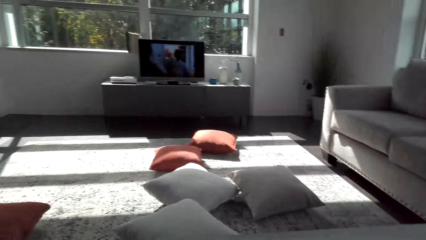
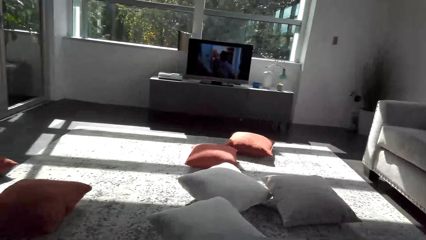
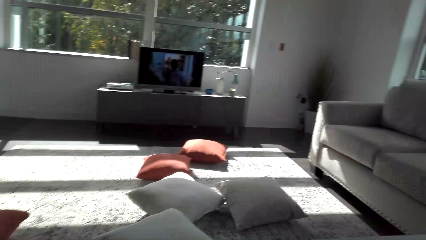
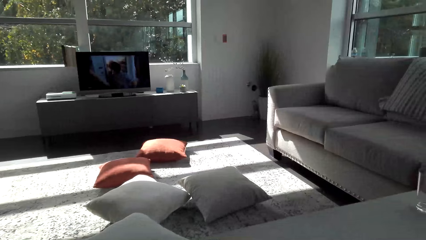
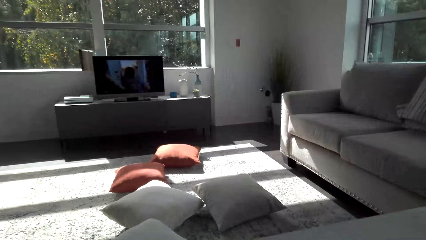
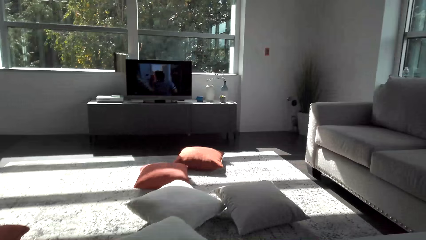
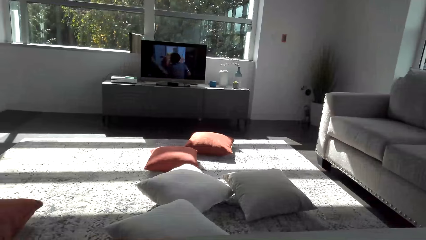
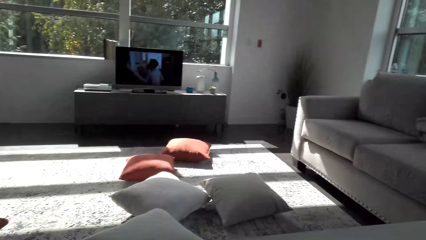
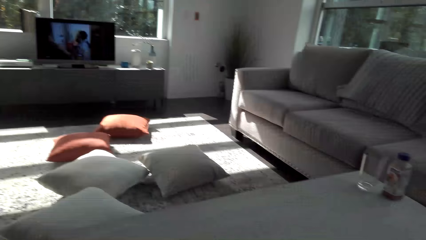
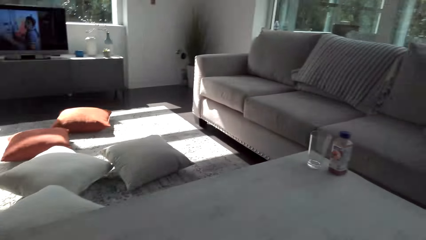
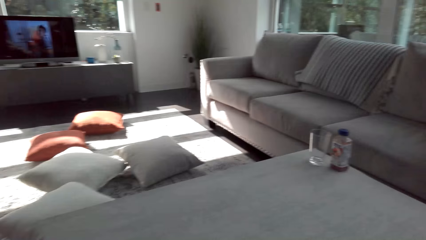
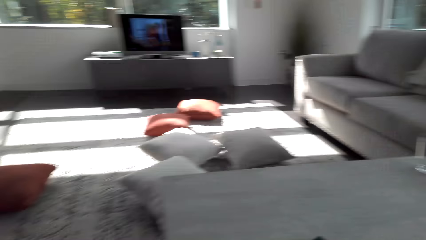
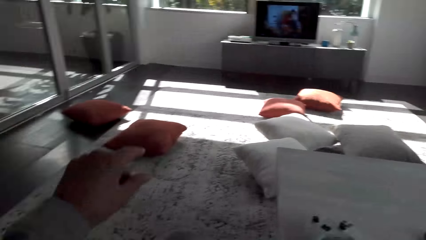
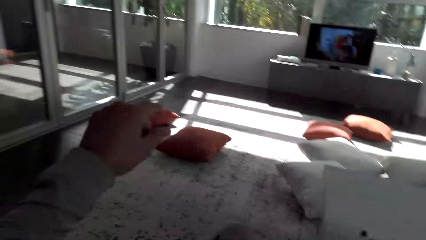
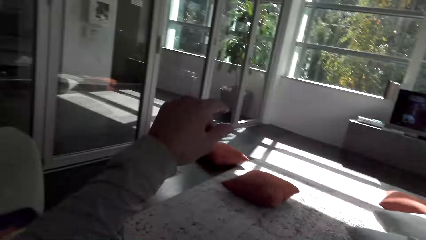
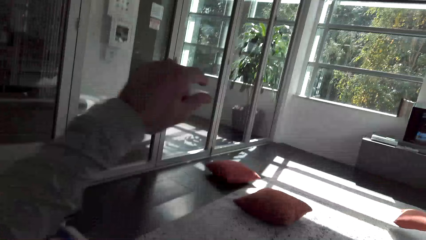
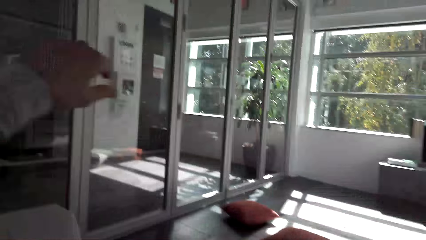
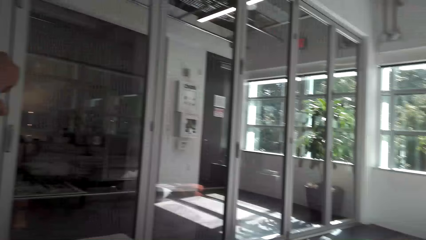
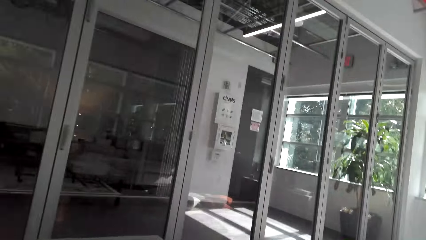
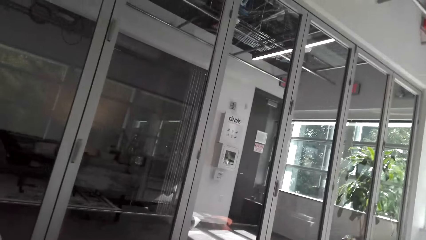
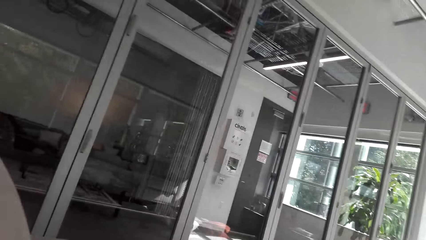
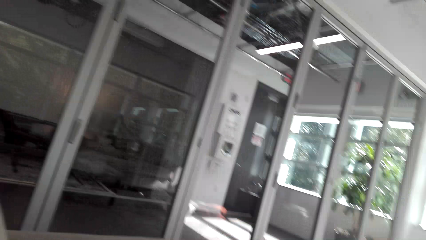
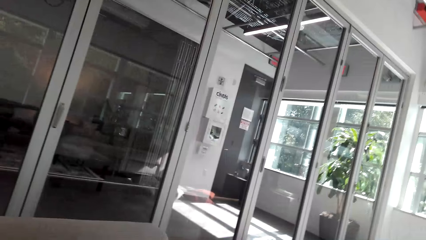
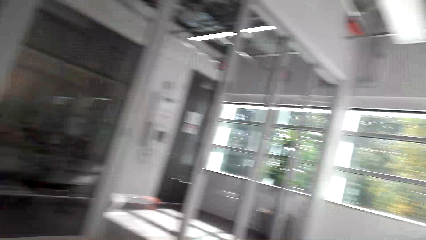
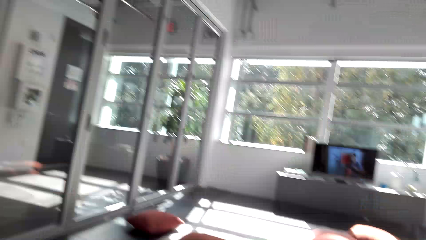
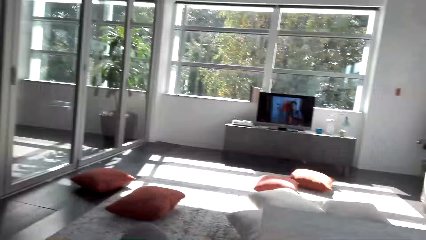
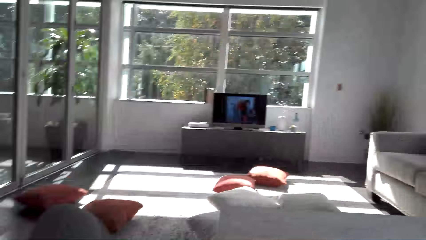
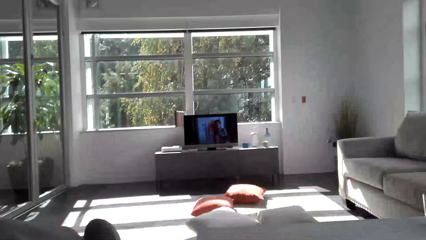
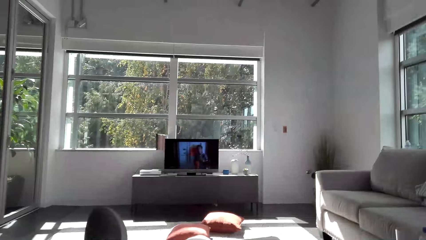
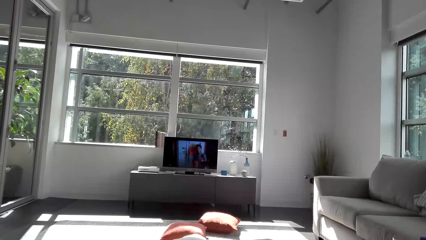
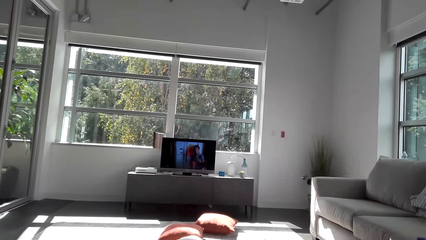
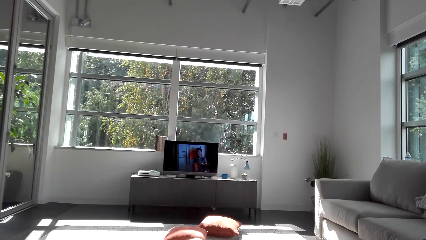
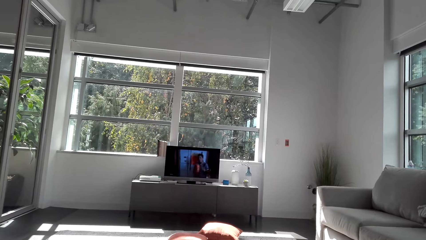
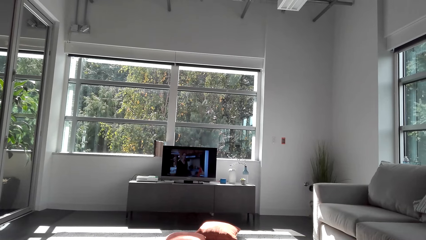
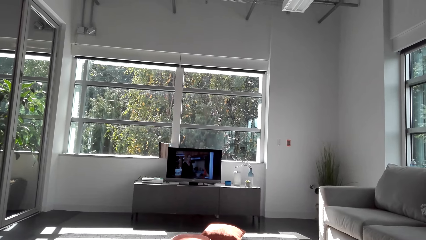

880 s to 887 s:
The camera wearer looks around the house. They watch television.

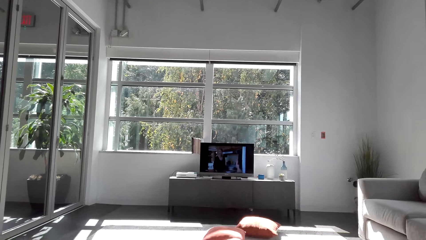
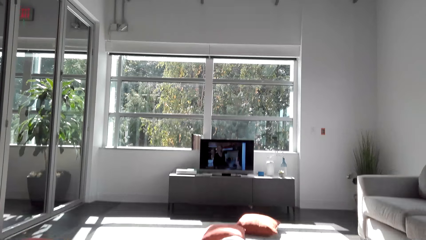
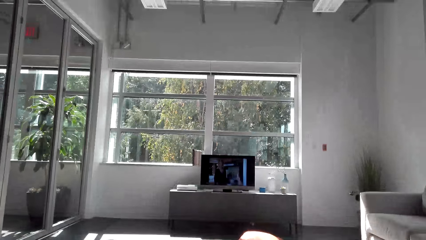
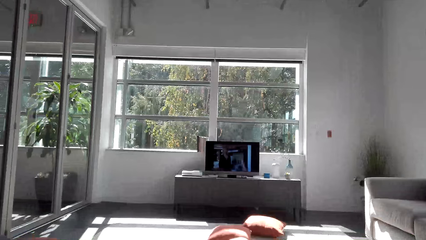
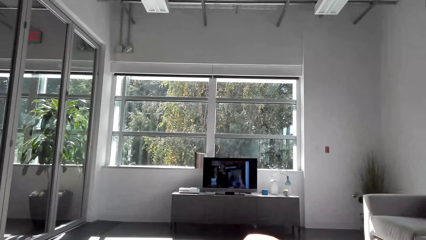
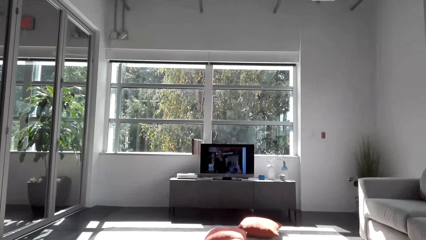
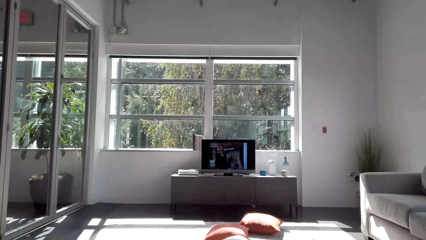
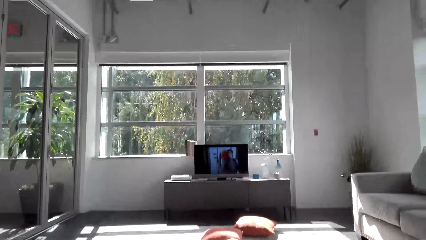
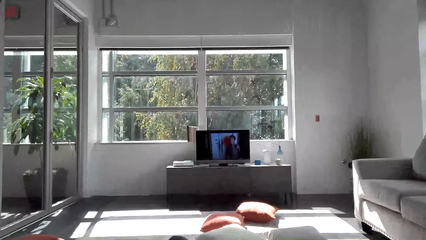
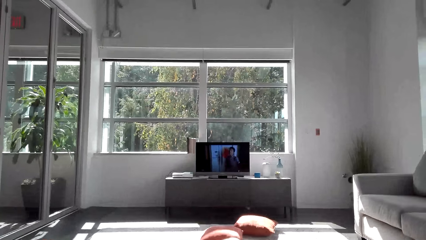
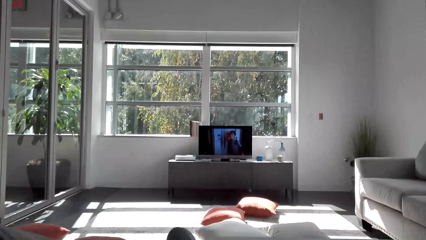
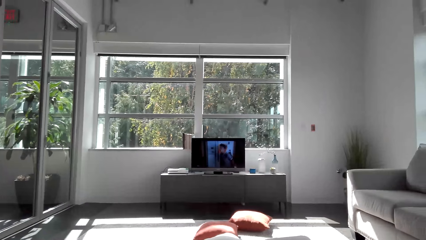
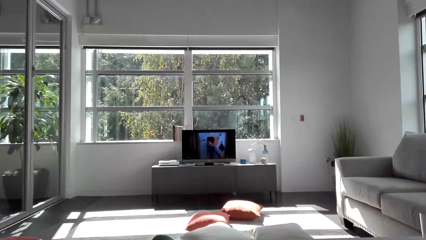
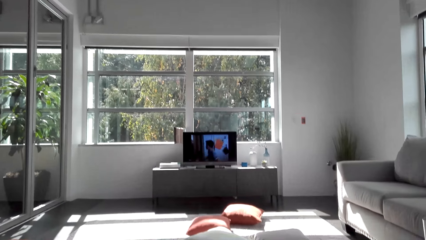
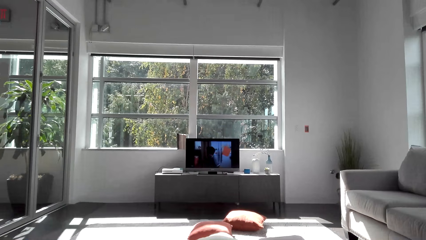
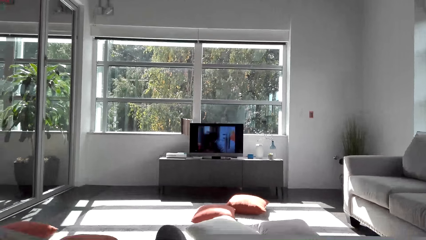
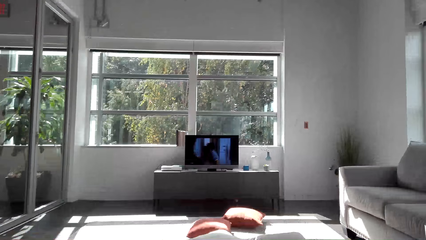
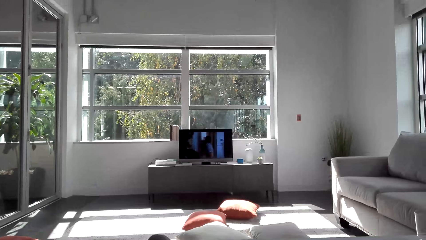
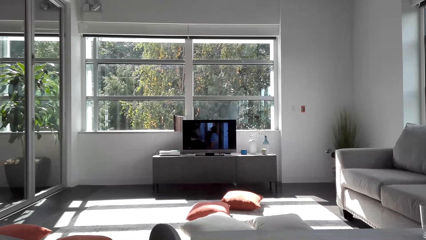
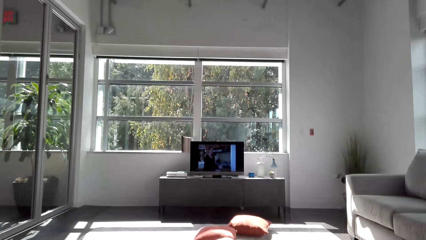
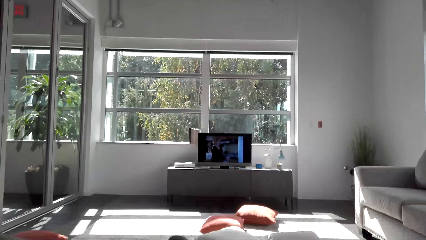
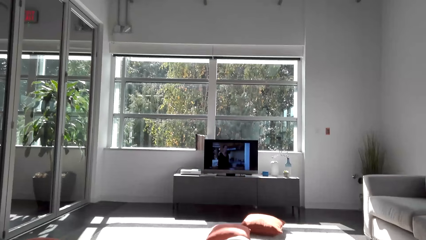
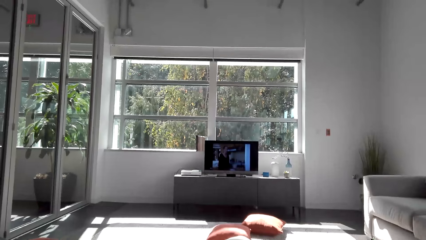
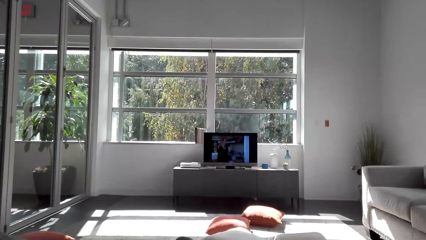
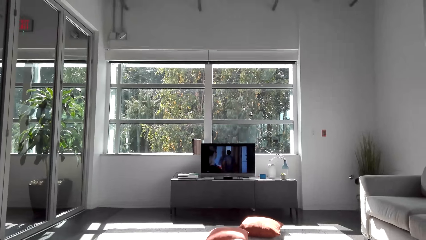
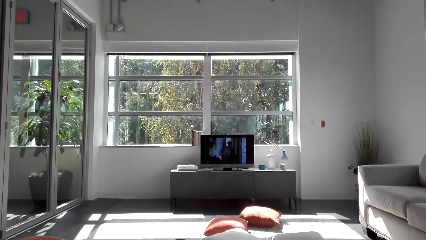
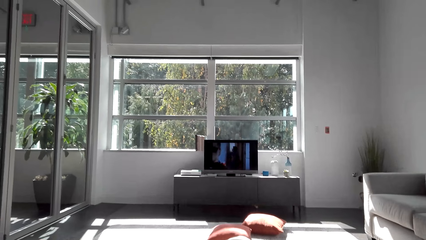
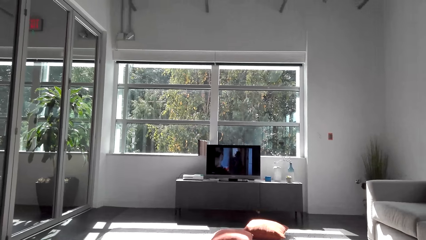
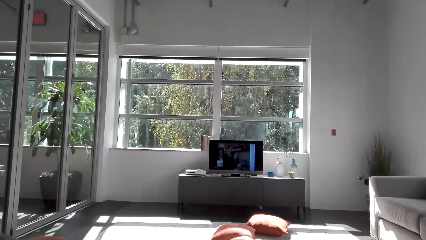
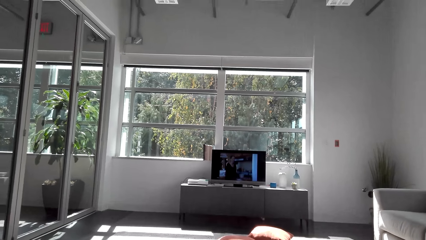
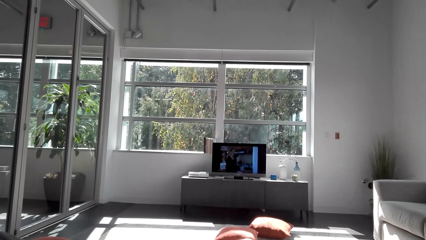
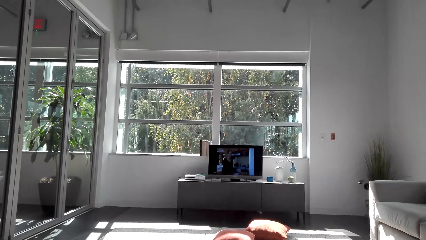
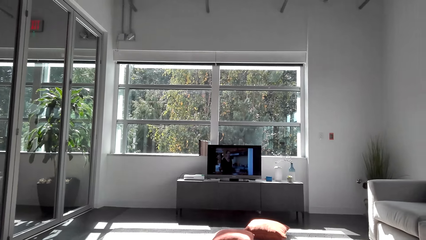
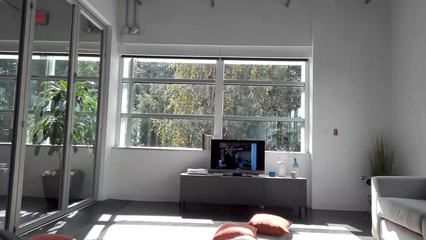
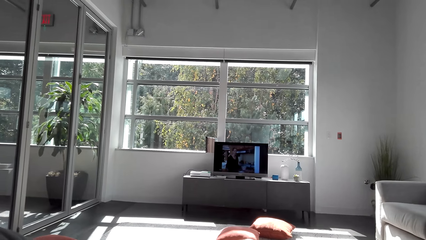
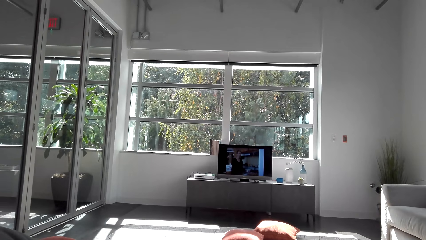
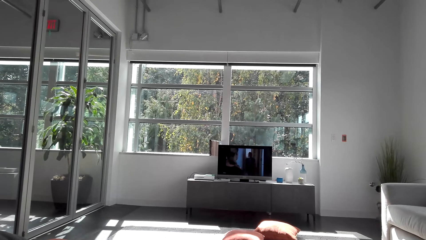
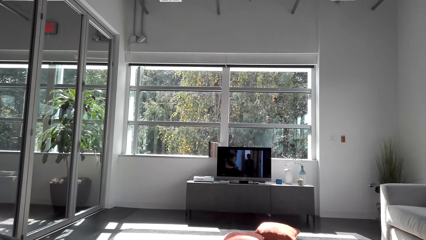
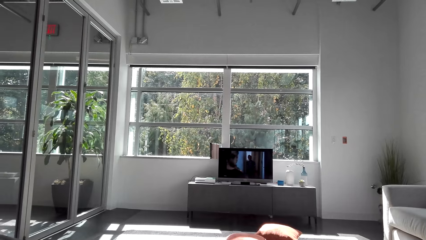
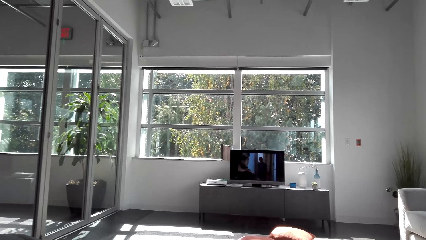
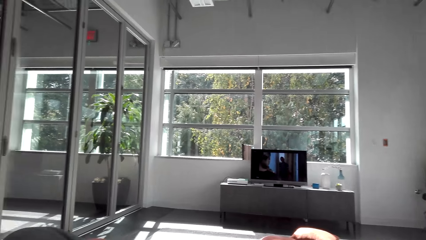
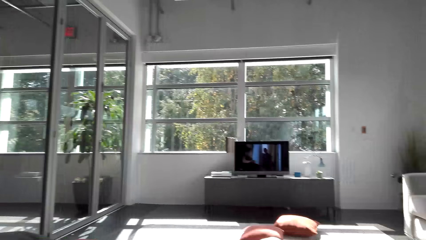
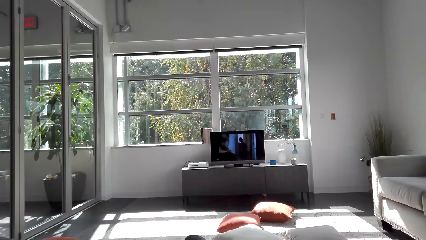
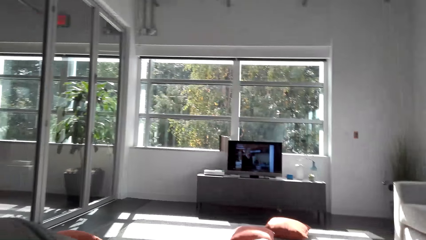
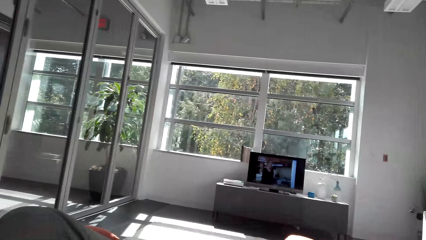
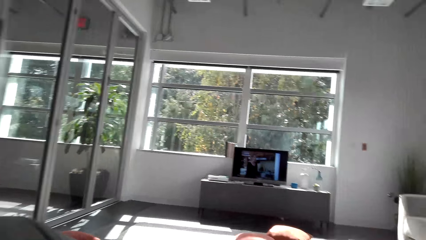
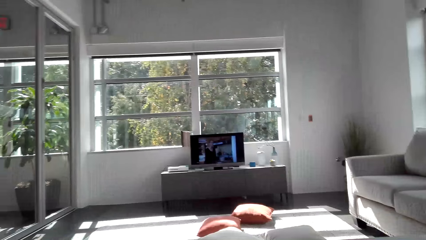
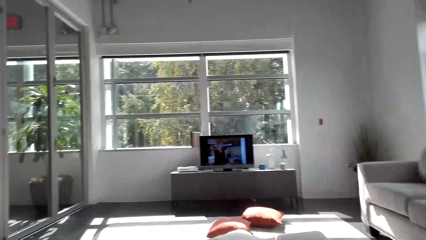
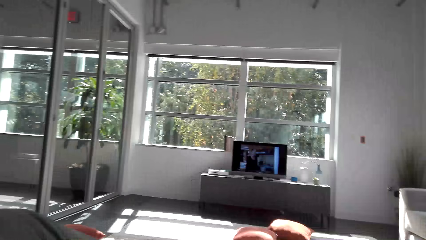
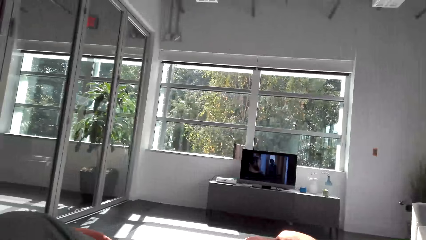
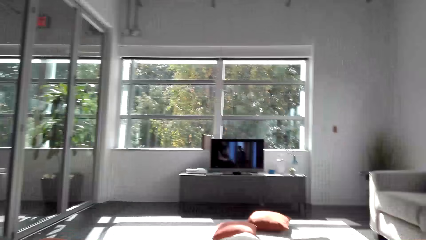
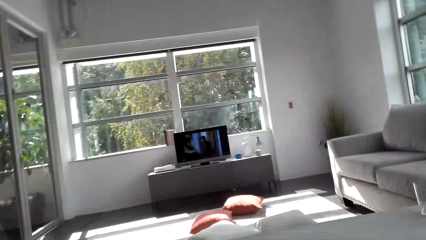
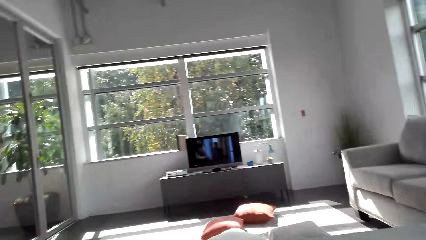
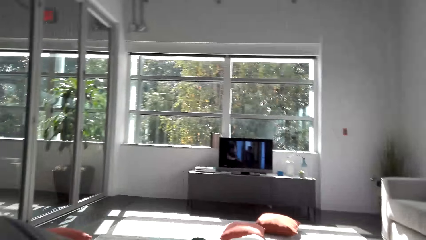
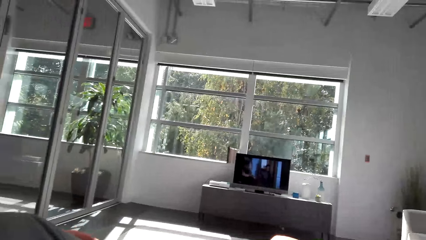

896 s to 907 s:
The camera wearer watches television.
